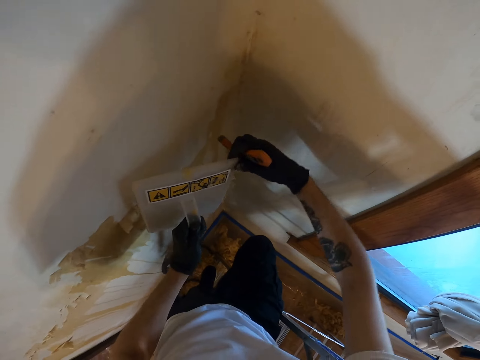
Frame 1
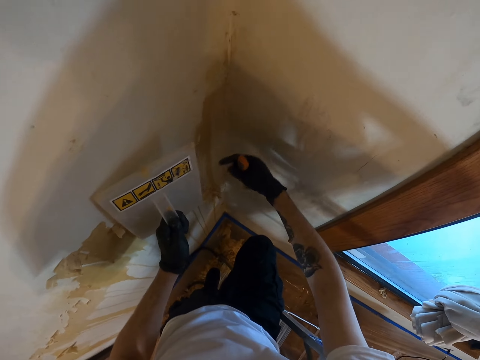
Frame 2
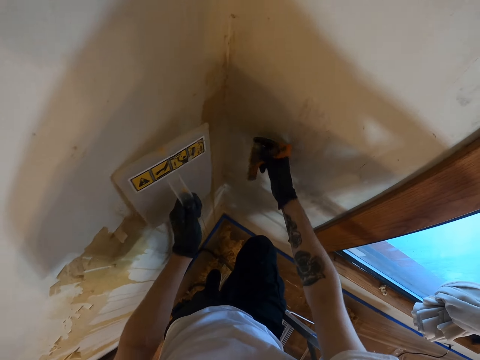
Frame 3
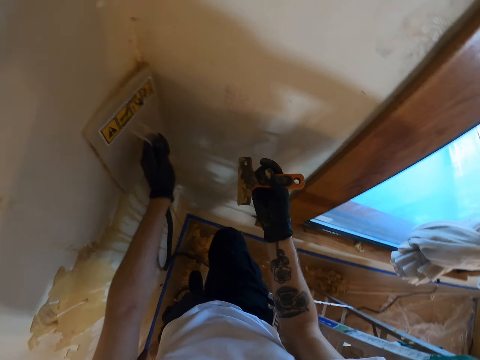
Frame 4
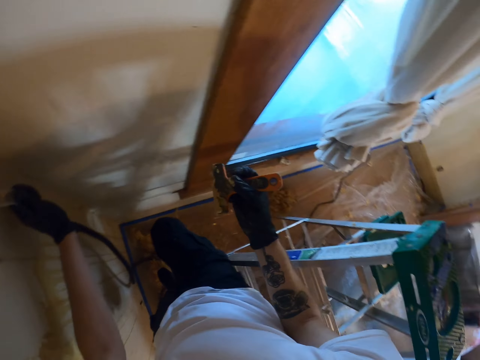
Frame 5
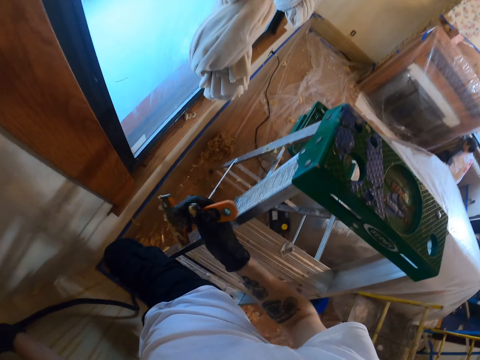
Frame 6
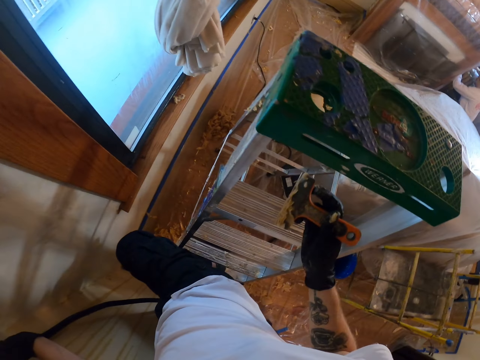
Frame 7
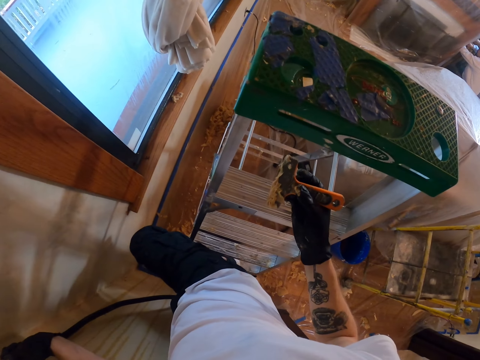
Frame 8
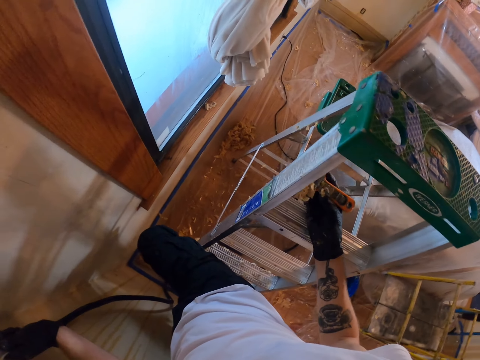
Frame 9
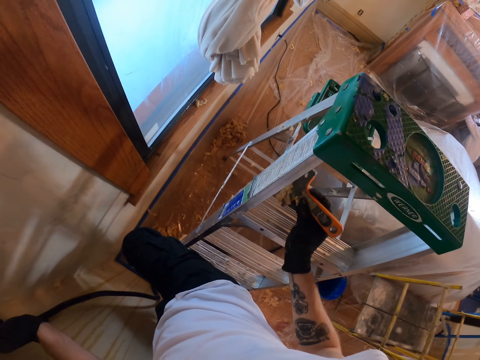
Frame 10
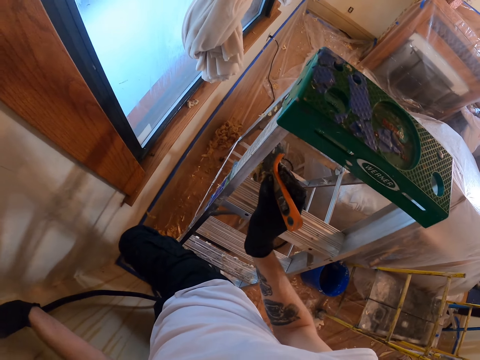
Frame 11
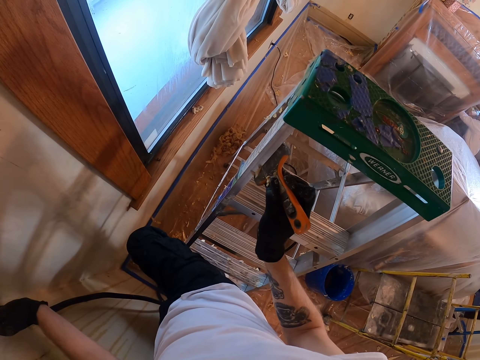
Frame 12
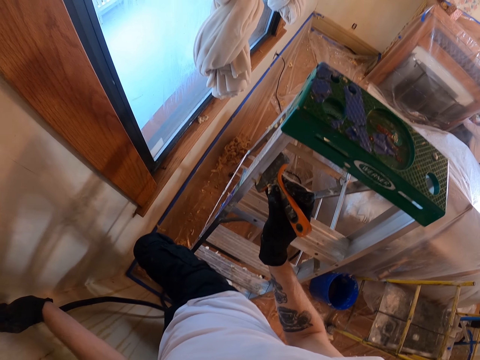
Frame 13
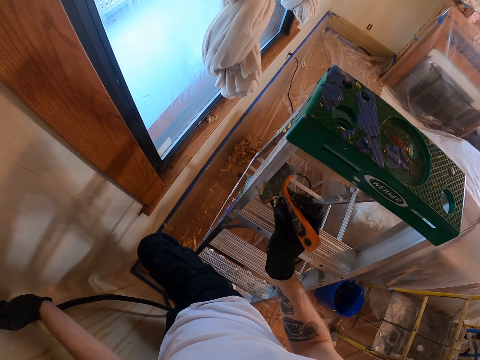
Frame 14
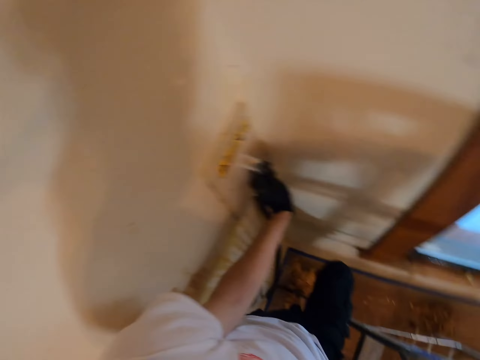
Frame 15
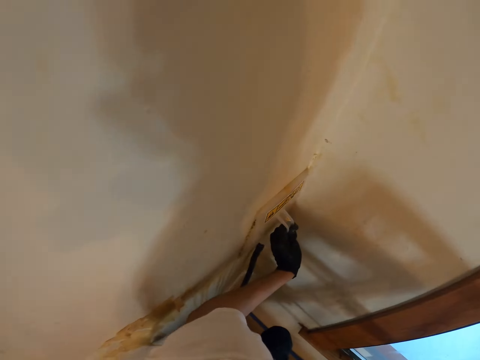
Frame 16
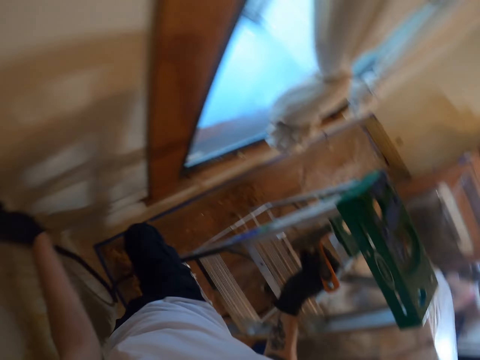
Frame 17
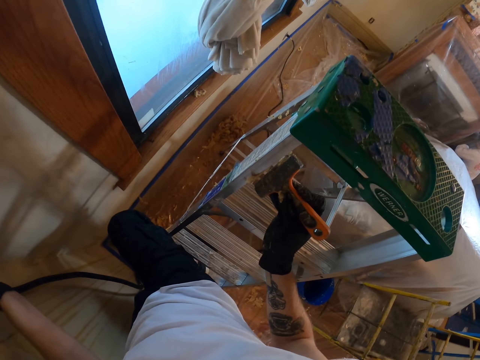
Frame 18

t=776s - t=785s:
The camera wearer removes the wallpaper on the wall steamer with the right hand. They rub the scraper on the ladder with the right hand.

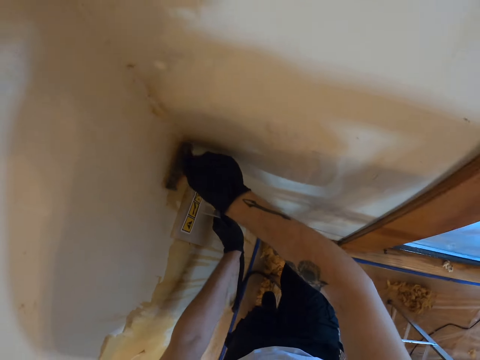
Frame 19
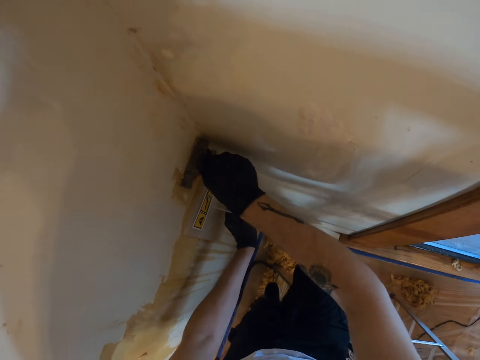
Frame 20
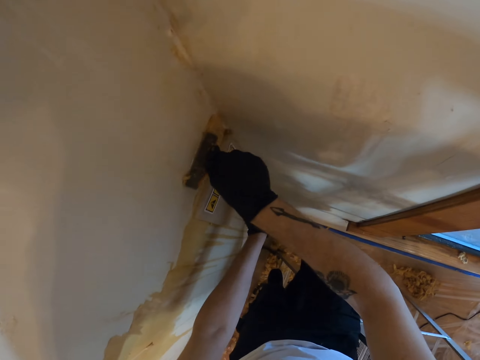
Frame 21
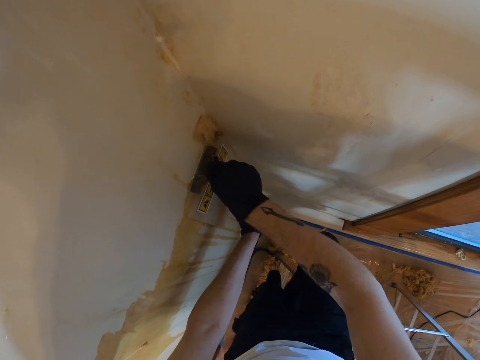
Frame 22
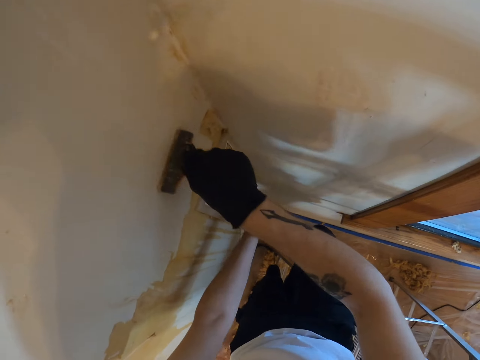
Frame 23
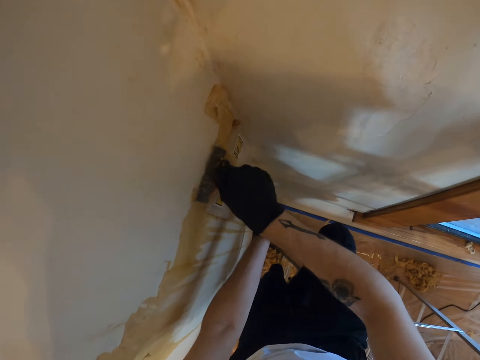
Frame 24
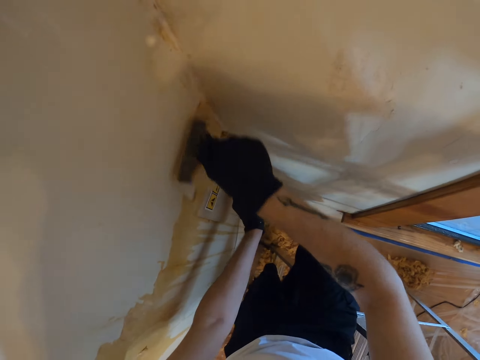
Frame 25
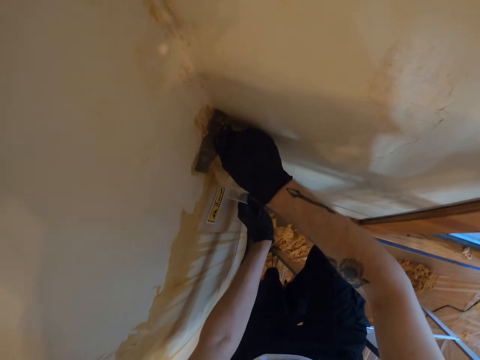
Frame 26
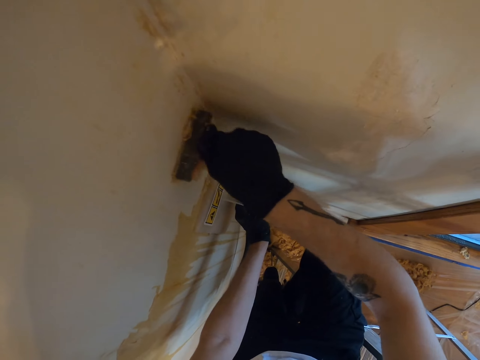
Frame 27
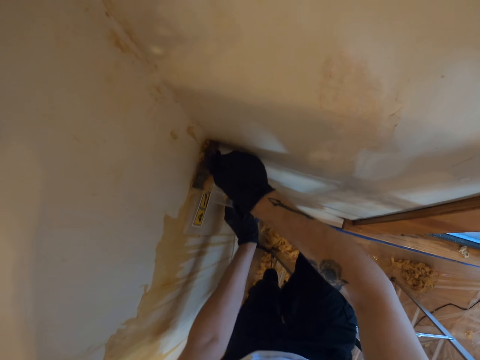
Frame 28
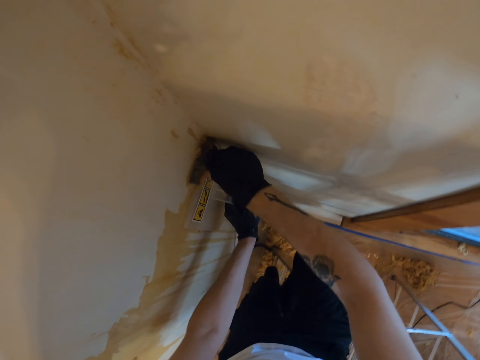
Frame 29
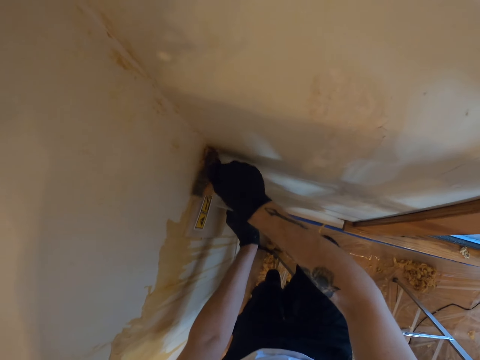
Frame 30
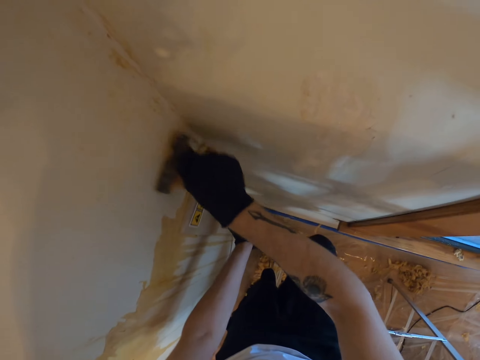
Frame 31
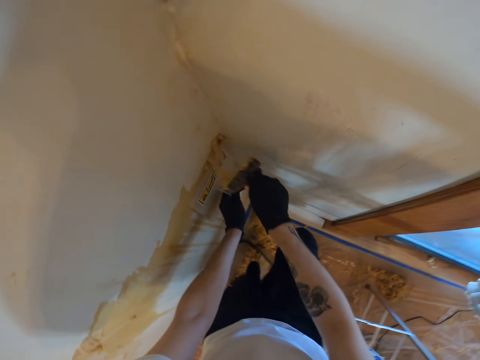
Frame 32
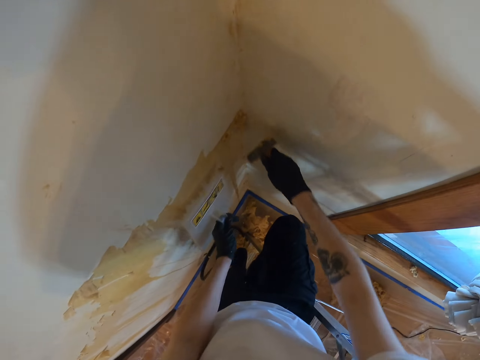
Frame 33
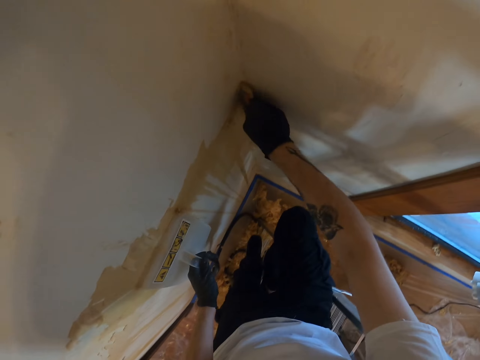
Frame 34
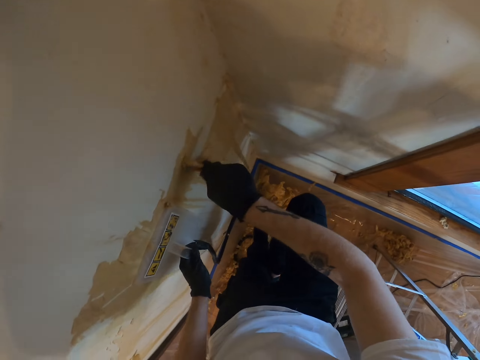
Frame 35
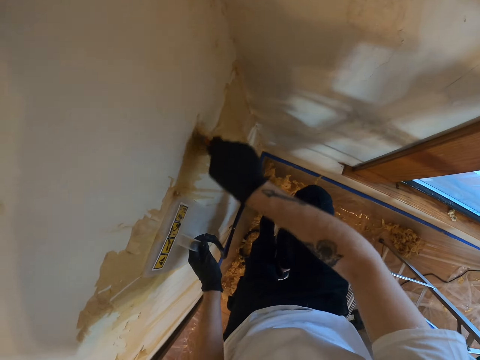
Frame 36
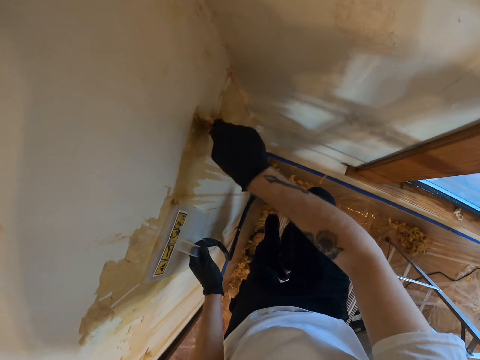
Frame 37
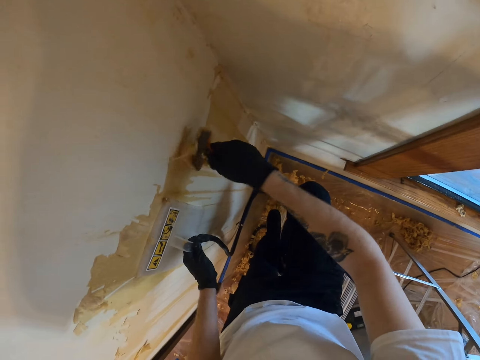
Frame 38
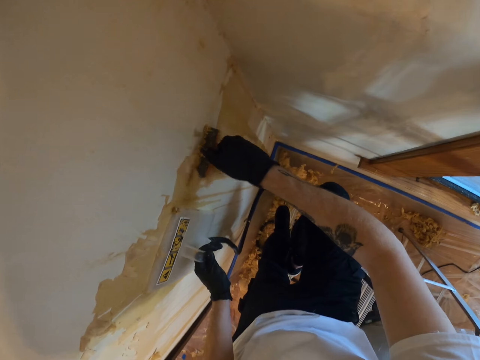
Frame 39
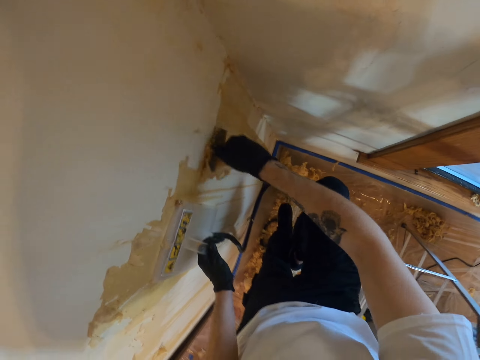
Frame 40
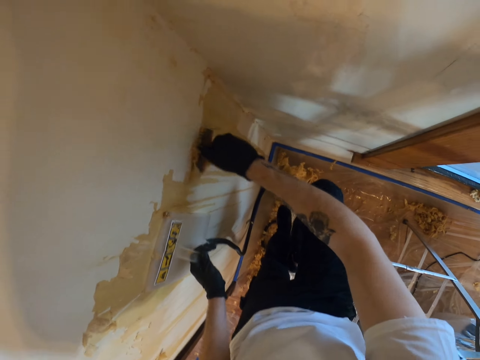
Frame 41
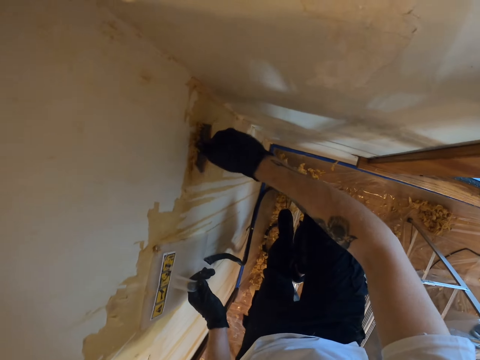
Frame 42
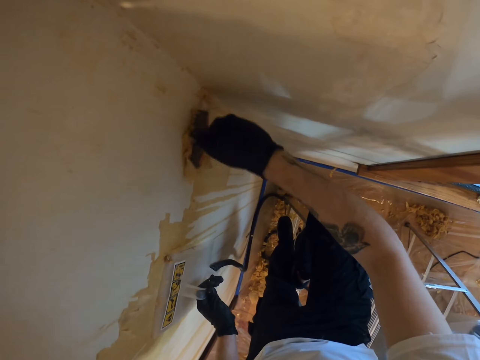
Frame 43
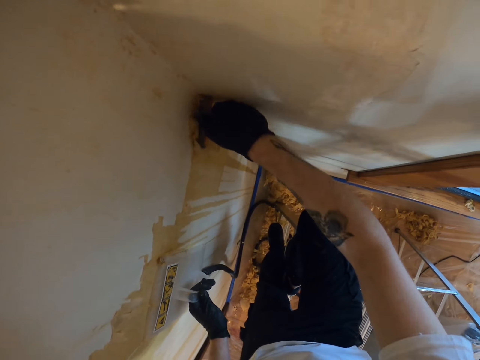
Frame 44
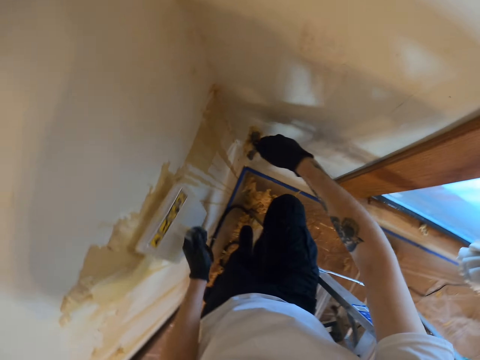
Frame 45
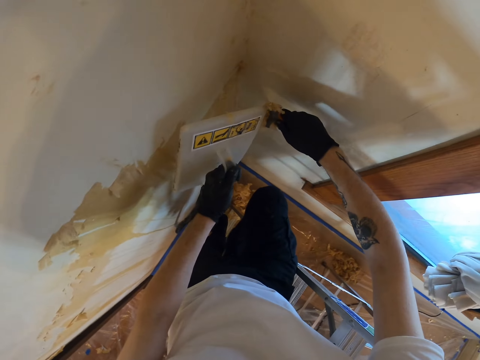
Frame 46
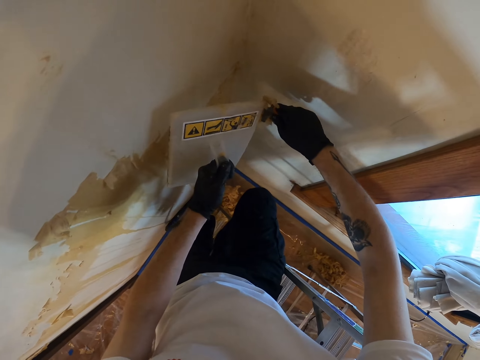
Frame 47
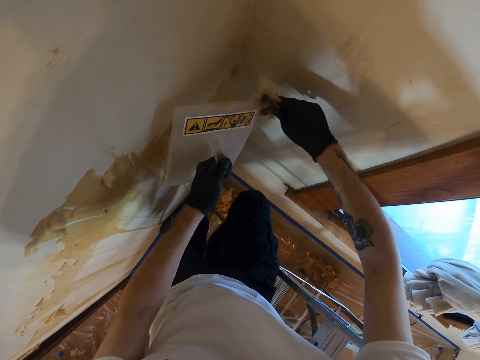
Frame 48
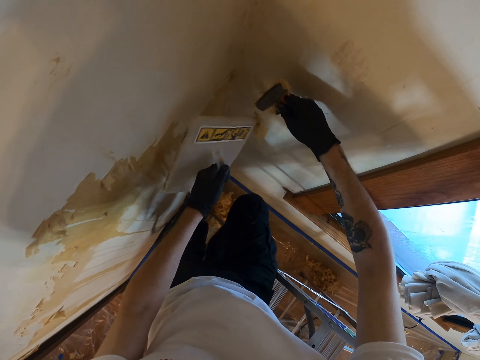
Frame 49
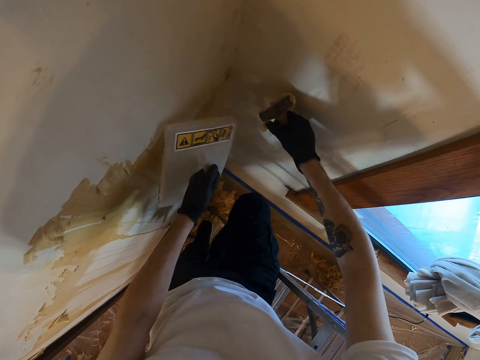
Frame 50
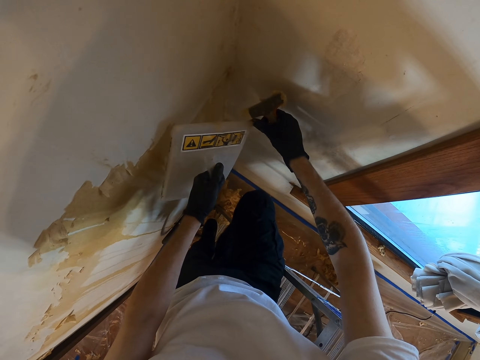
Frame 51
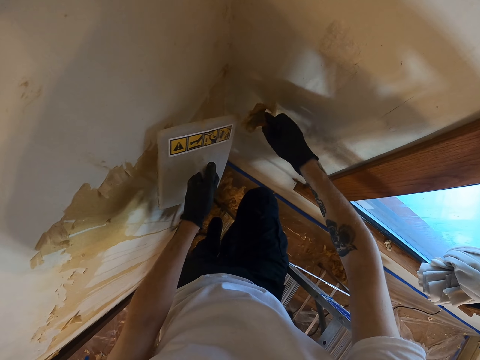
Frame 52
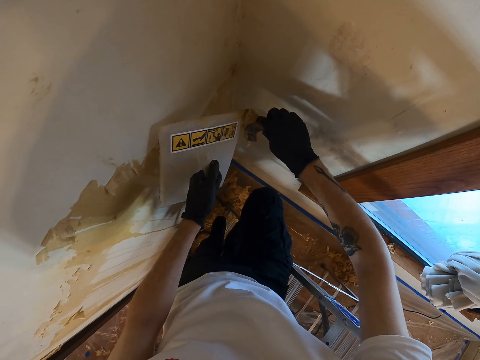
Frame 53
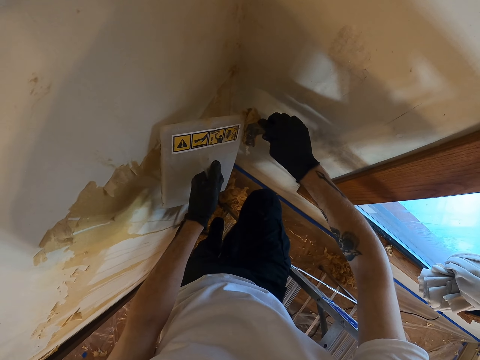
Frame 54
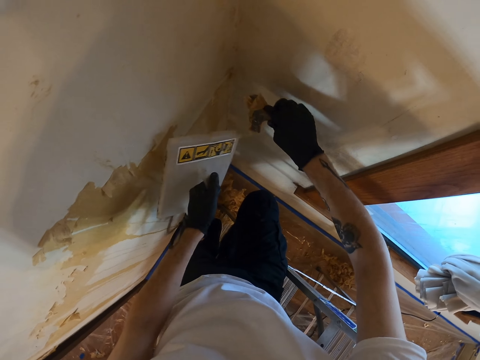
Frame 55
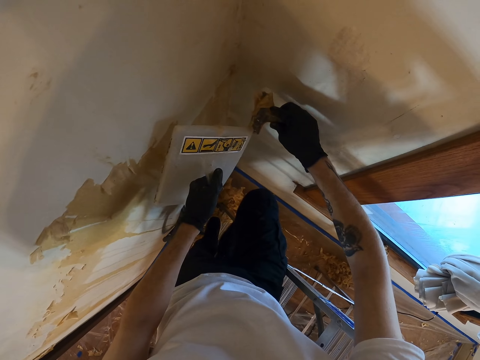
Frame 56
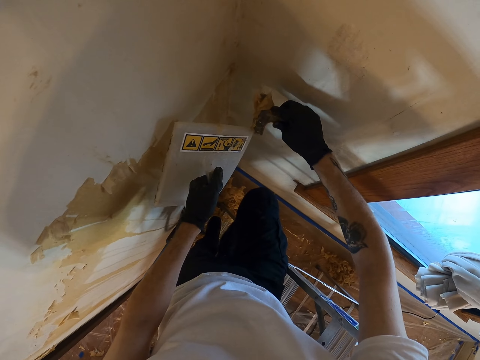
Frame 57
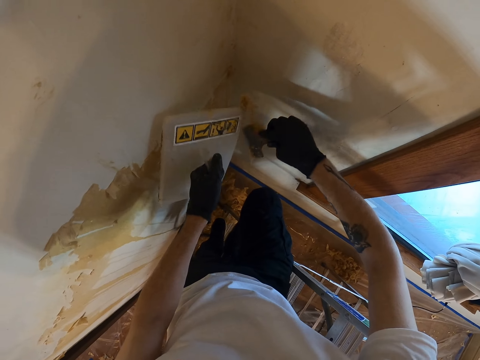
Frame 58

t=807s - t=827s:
The camera wearer removes the wallpaper on the wall with the scraper in the right hand. They remove the wallpaper on the scraper with the wall steamer in the right hand.
